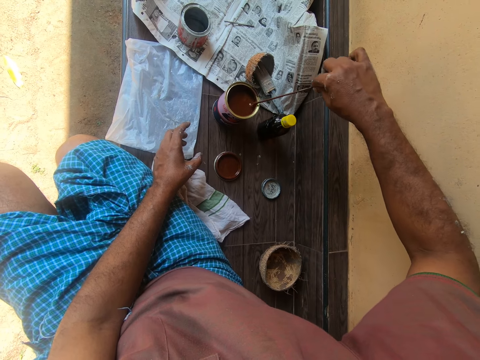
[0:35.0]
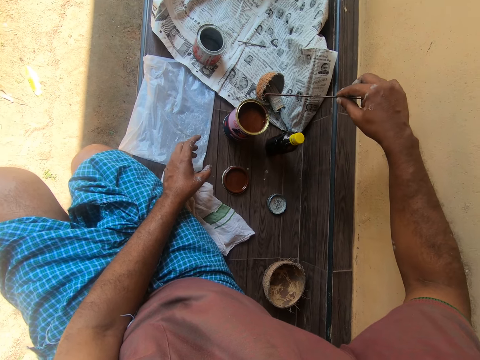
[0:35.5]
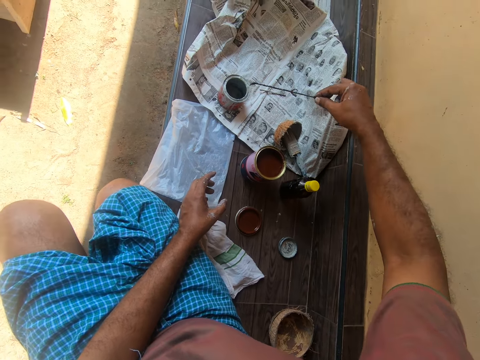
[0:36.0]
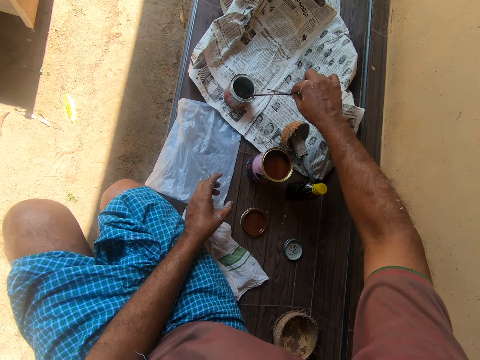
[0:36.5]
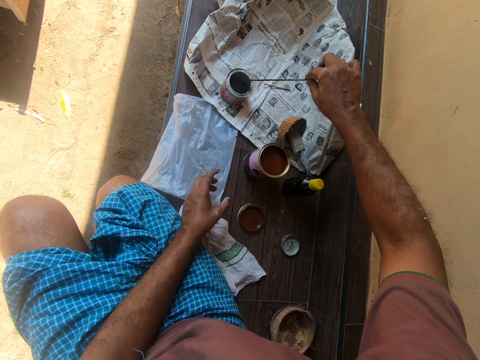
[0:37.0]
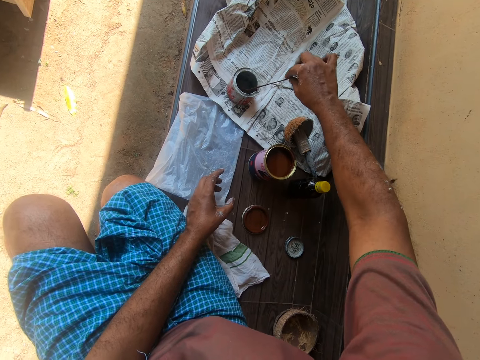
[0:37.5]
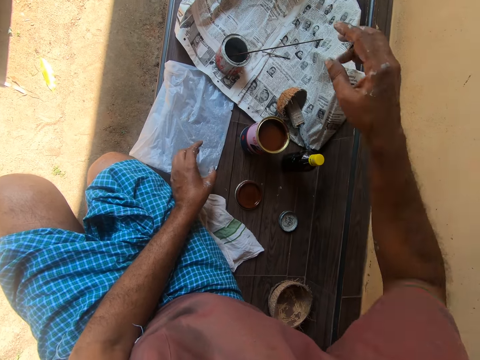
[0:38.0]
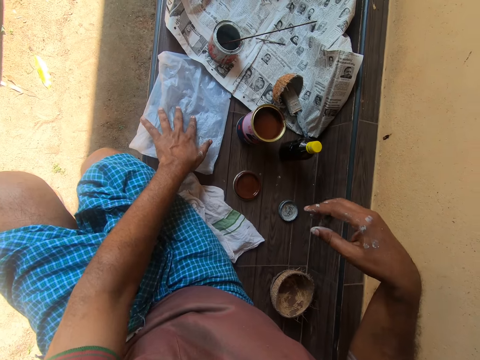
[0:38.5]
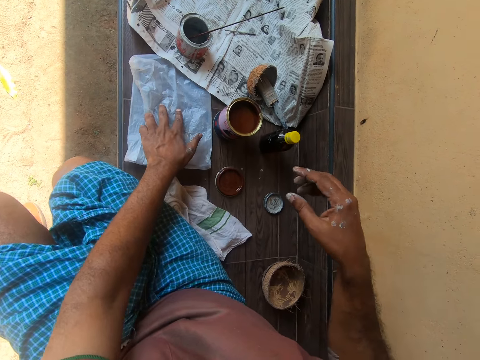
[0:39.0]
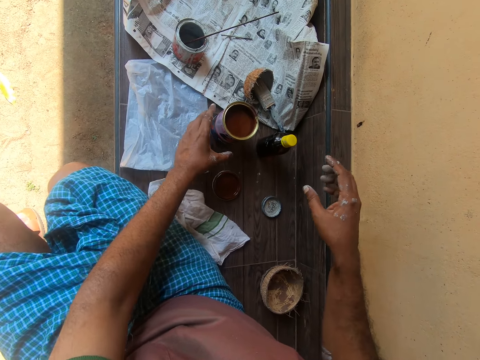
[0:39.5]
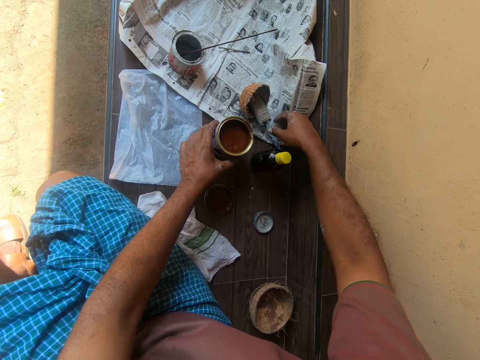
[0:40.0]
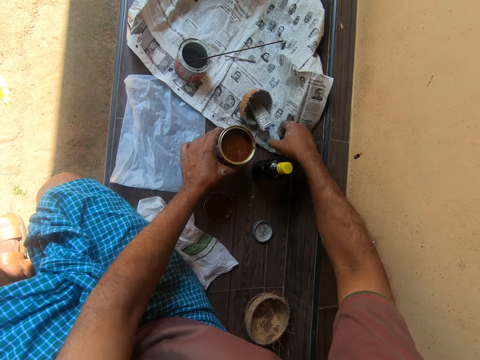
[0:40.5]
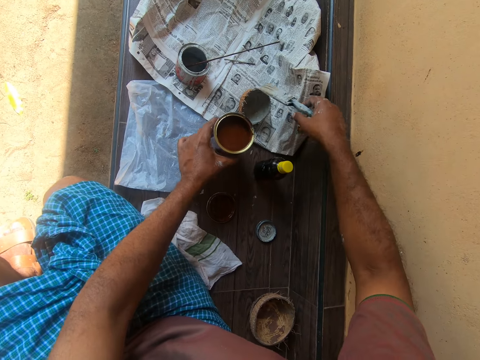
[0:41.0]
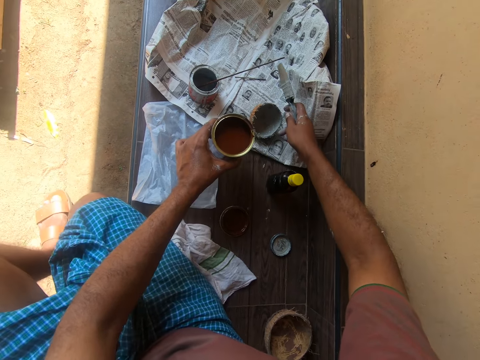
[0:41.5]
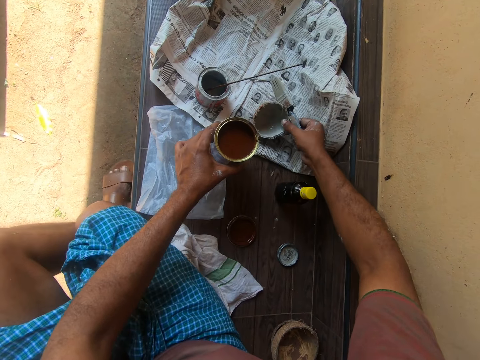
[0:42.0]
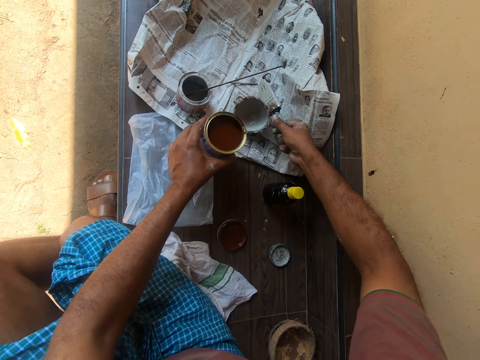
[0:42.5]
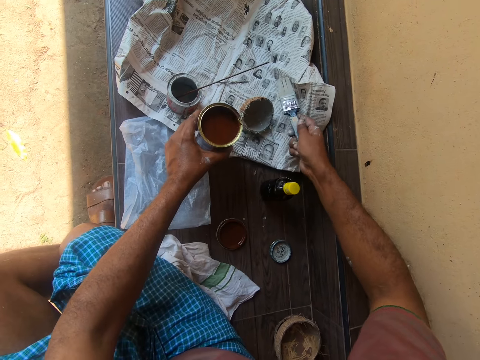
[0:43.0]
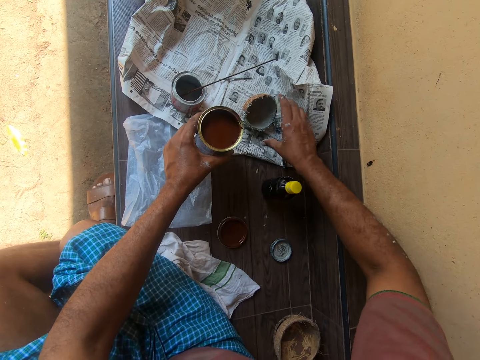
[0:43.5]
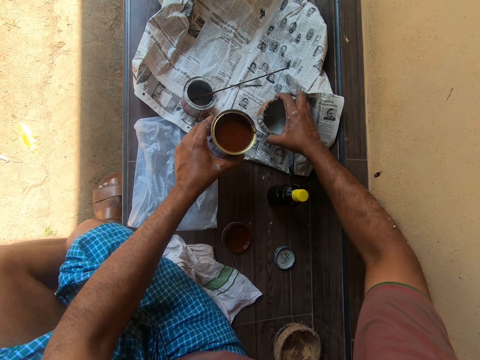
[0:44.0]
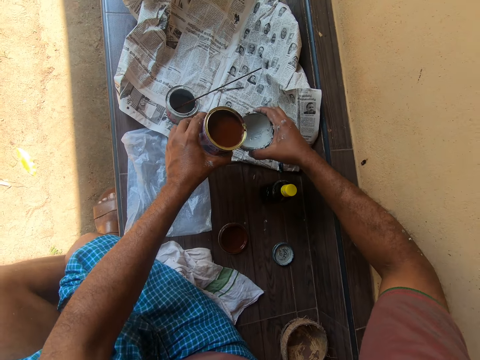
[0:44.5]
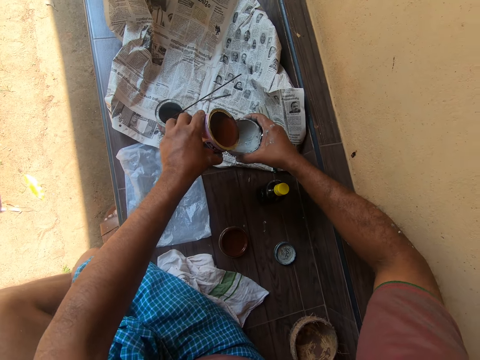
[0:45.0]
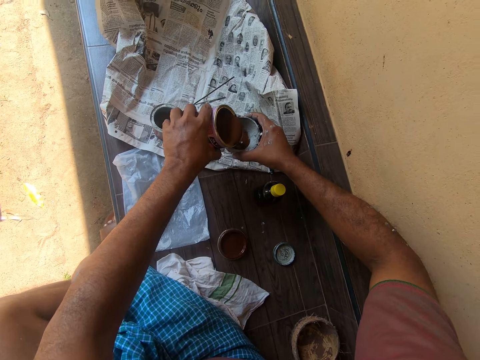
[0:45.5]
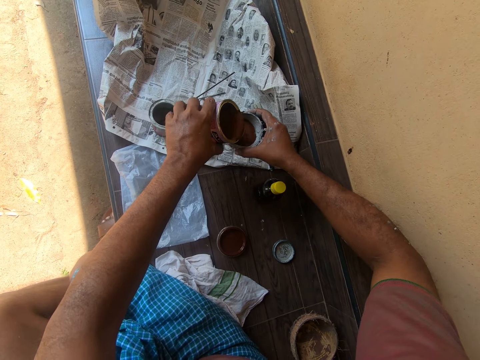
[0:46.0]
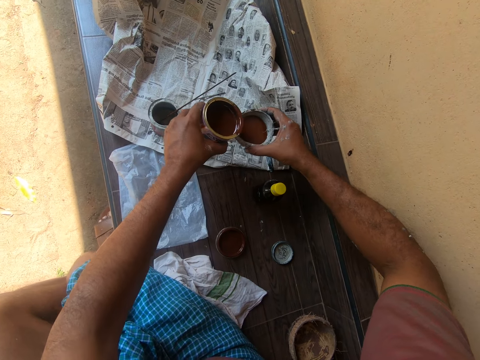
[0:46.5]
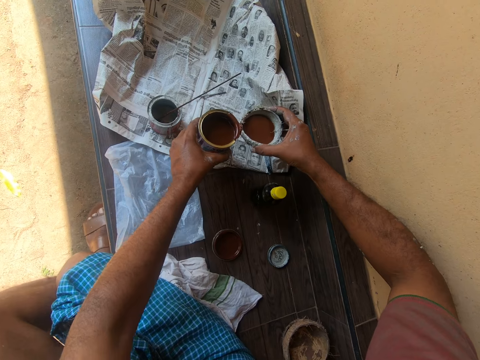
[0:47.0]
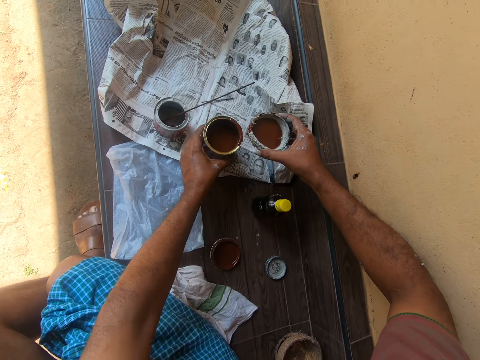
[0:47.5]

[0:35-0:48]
The camera wearer removes the stick from the paint tin. They wipe paint from the stick on the tin. They dip the stick into another paint can. They move a polythene bag on the bench. They lift the paint can. They move the right hand and touch the paint tin. They take a paint brush from a container. They touch the container, move the container on the bench, put the paint brush on the bench, align the container on the bench, lift the container, and pour paint from the tin to the container.

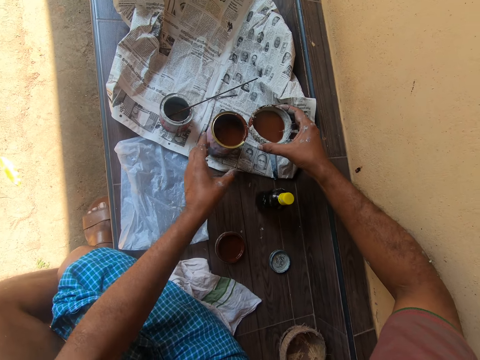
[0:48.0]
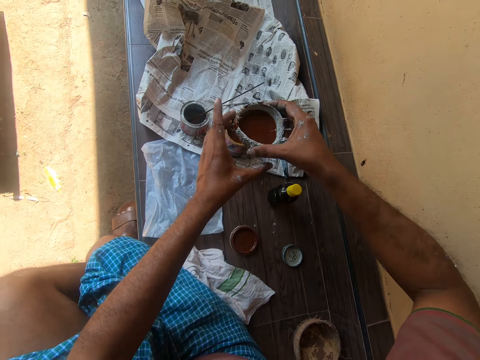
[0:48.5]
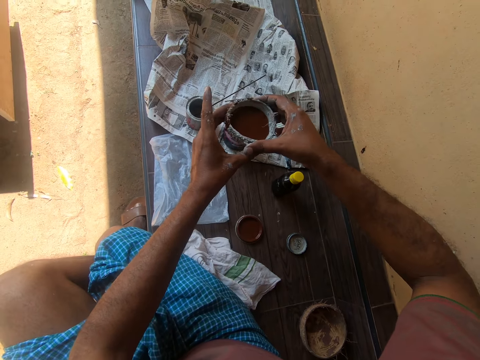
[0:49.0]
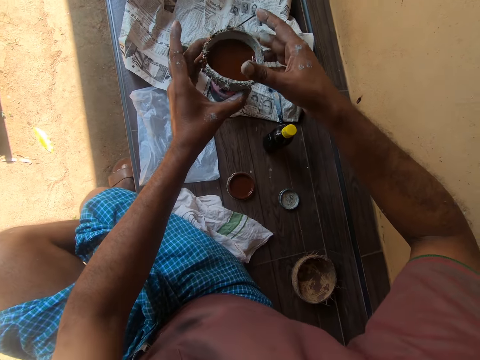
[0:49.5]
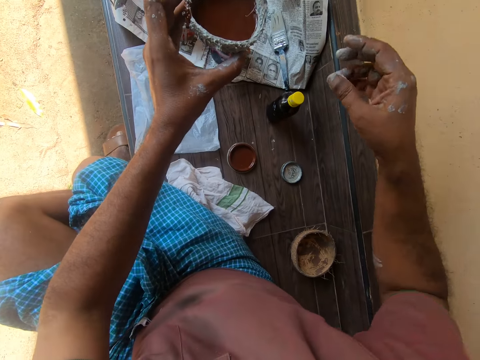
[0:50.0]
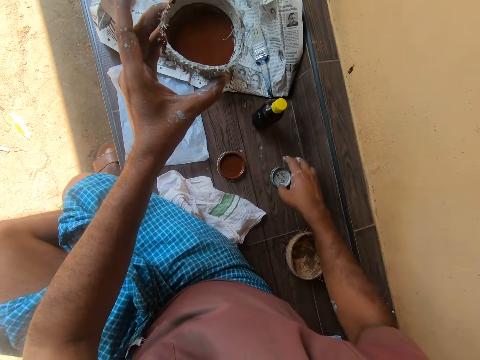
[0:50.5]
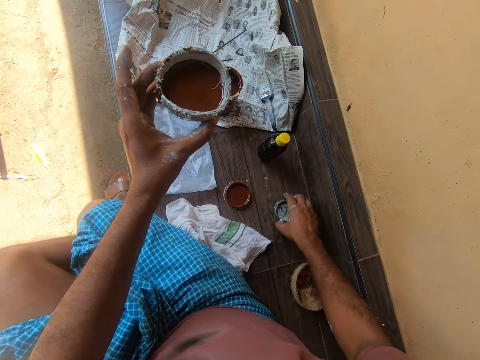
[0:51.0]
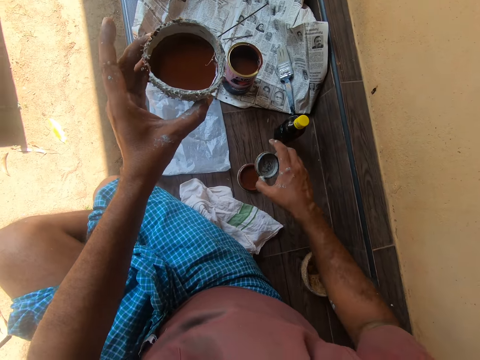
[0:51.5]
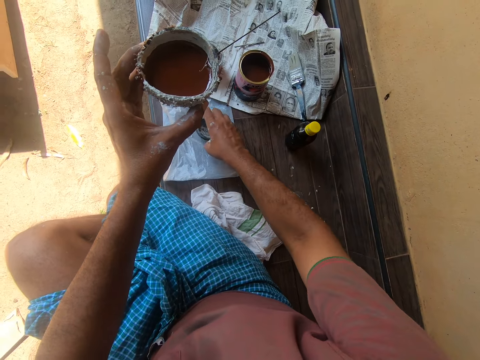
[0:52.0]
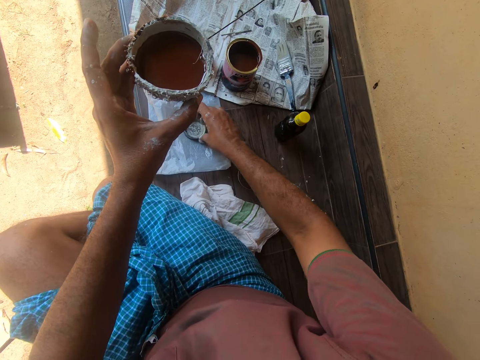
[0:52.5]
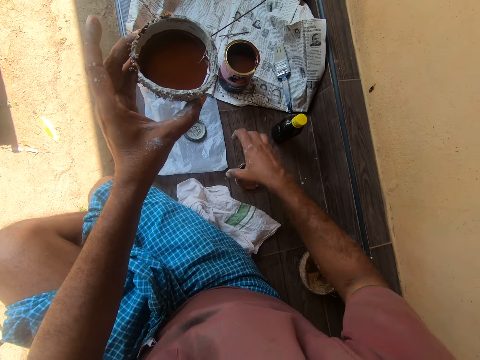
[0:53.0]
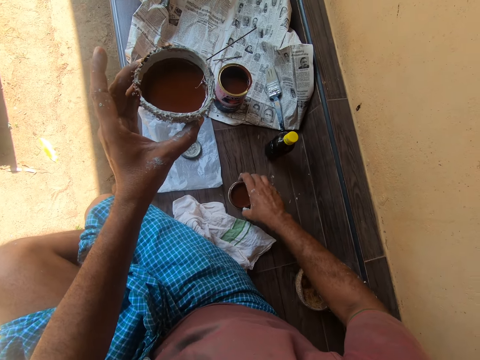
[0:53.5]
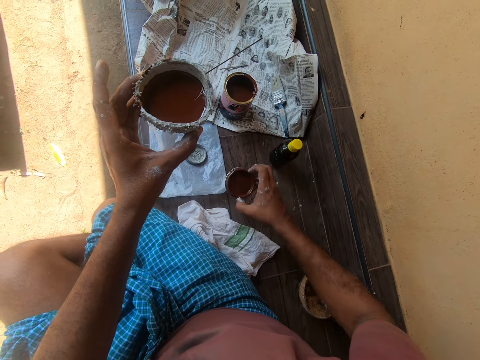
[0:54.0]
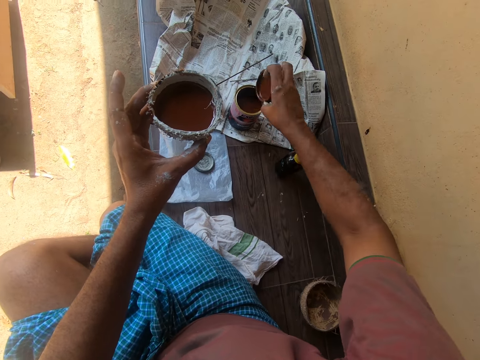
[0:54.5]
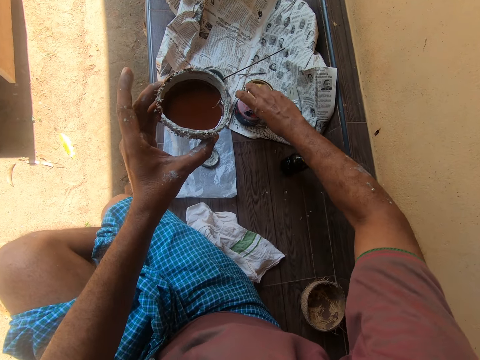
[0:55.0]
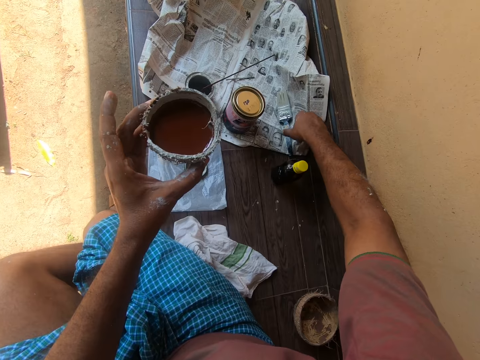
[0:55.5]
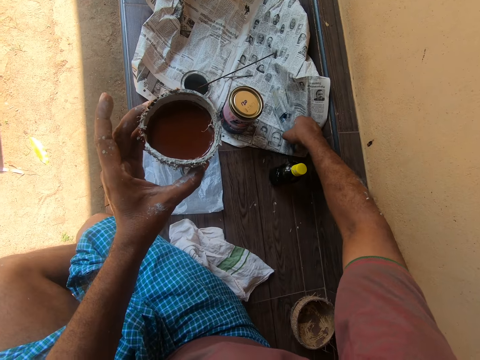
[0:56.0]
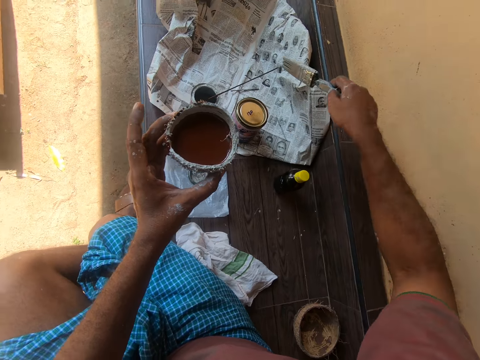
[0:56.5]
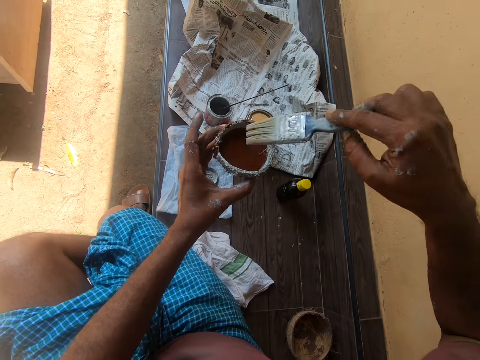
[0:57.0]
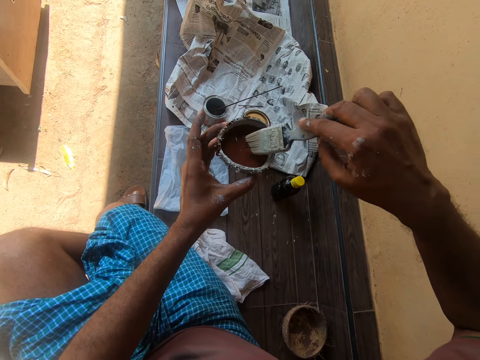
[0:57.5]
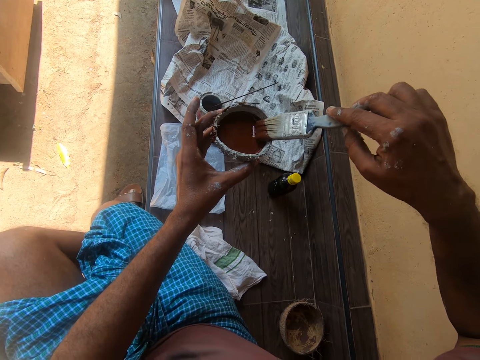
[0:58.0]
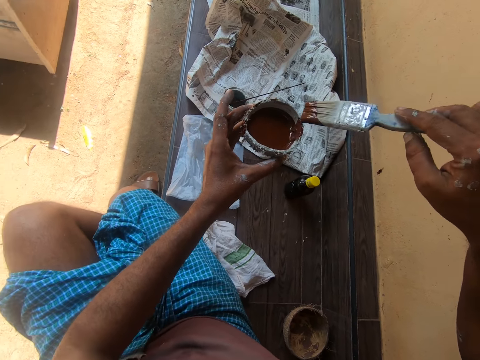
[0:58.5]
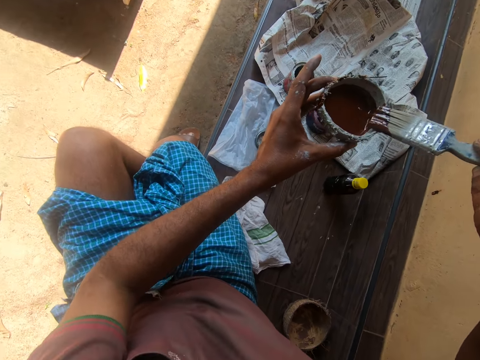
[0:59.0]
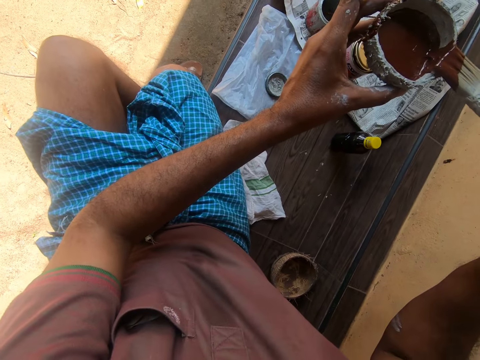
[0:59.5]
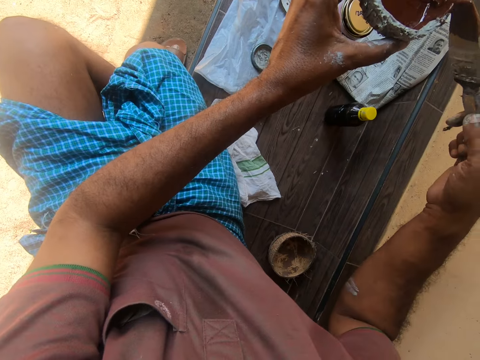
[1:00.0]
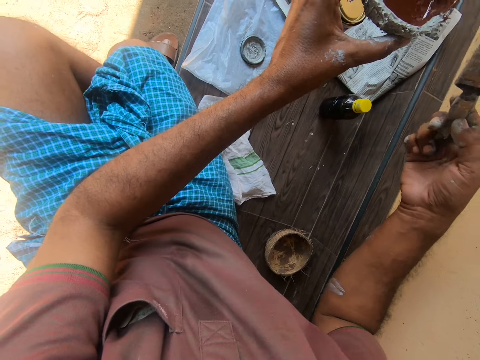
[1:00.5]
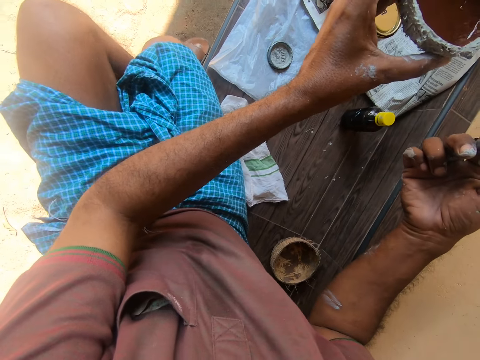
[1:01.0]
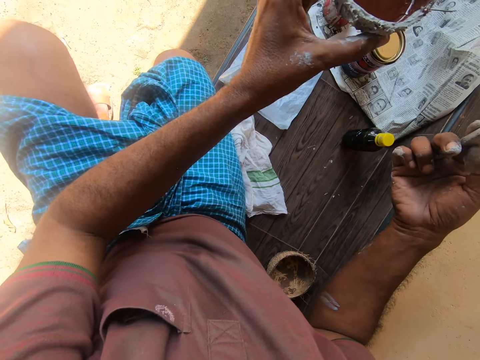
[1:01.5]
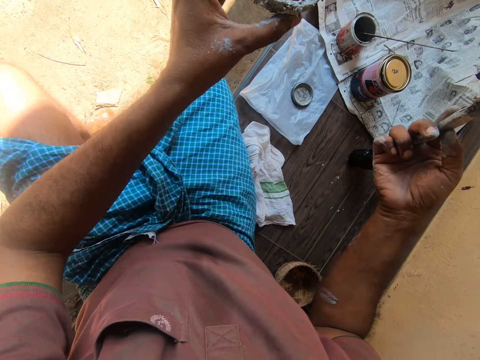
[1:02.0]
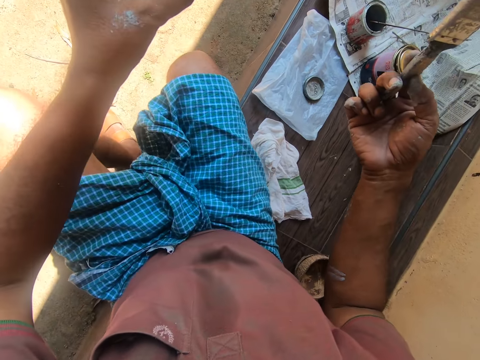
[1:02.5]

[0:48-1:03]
The camera wearer puts the paint tin on the bench. They hold the container or coconut shell with the left hand and lift the container. They pick up a container lid from the bench. They move the lid on the bench. They place the container lid on top of a polythene bag on the bench. They take a paint tin lid on the bench, lift the paint tin lid, and close the paint tin with the lid. They take the paint brush on the bench and lift the paint brush. They dip the paint brush into the coconut shell which has paint. They scoop paint in the tin with the paint brush and wipe excess paint from the paint brush on the tin. They remove the paint brush from the paint. They look around.
